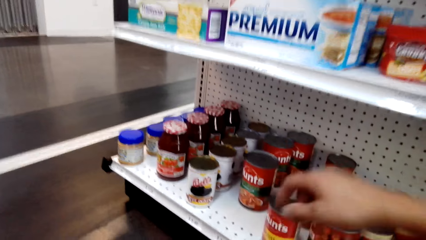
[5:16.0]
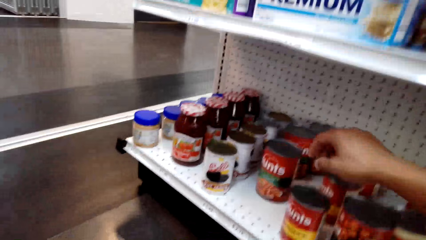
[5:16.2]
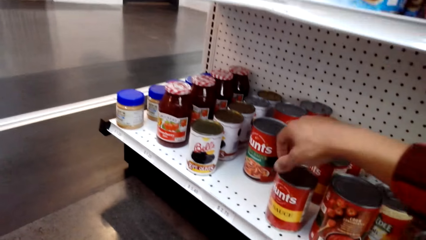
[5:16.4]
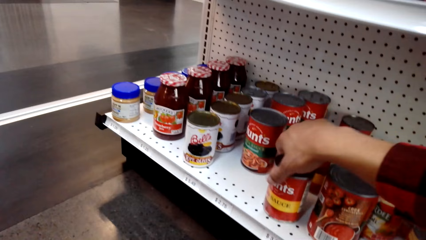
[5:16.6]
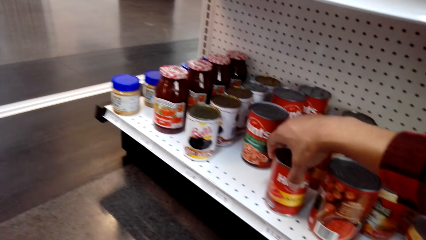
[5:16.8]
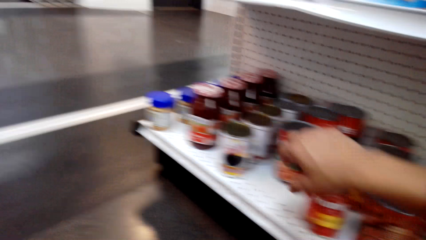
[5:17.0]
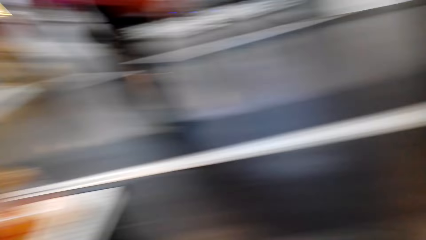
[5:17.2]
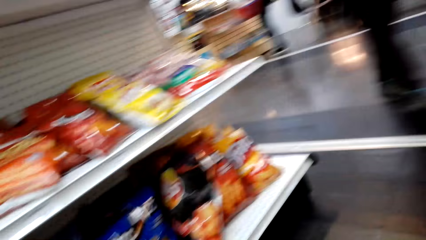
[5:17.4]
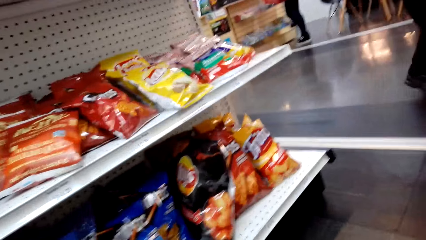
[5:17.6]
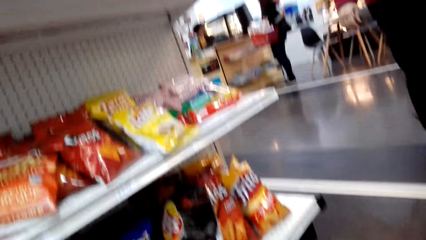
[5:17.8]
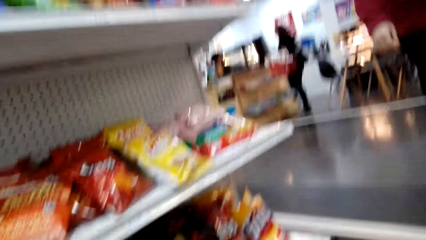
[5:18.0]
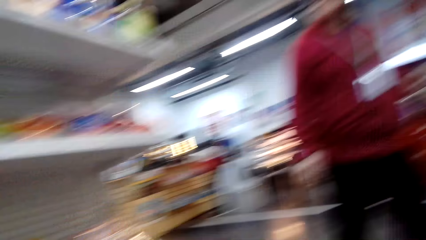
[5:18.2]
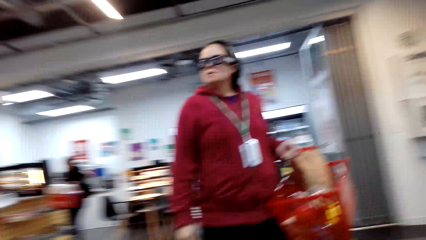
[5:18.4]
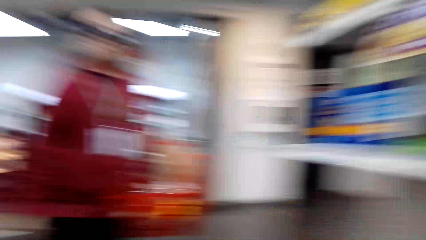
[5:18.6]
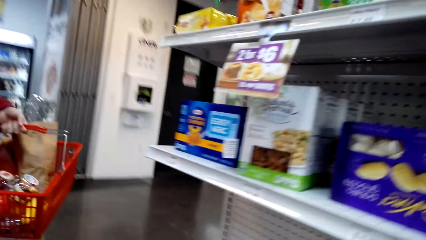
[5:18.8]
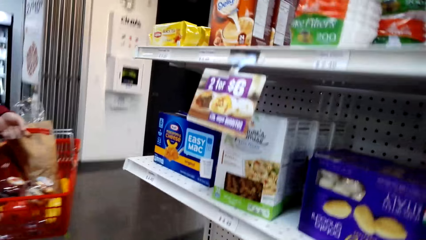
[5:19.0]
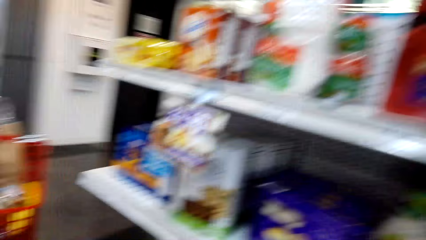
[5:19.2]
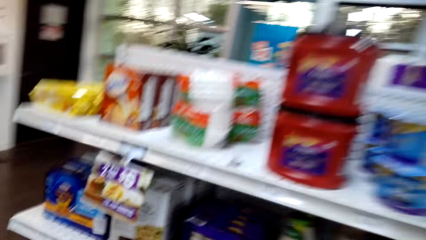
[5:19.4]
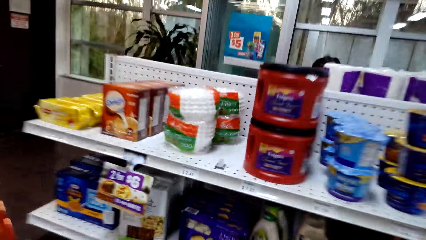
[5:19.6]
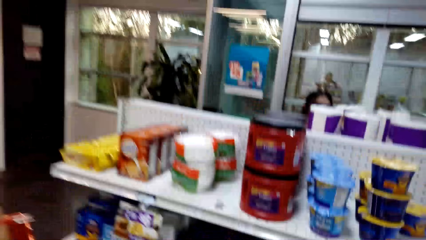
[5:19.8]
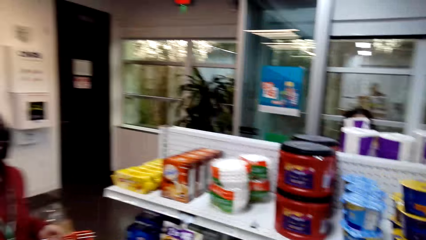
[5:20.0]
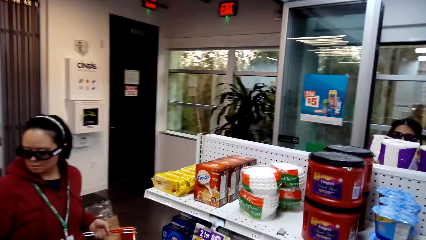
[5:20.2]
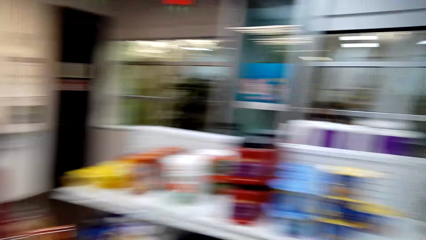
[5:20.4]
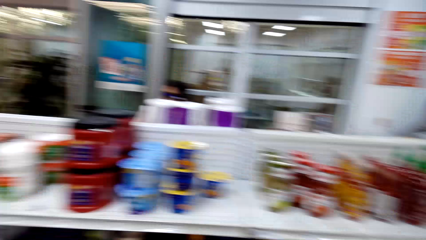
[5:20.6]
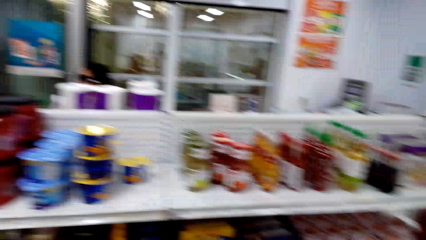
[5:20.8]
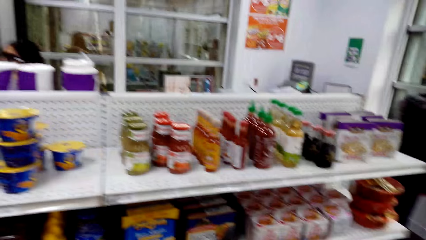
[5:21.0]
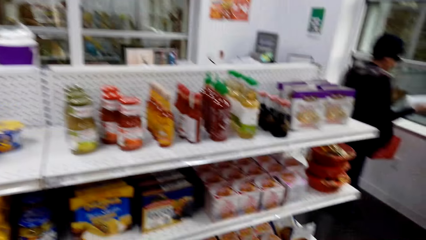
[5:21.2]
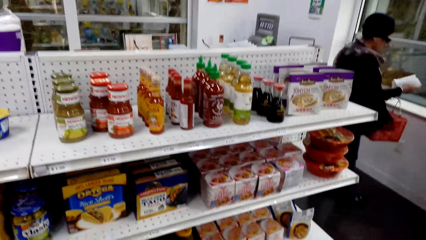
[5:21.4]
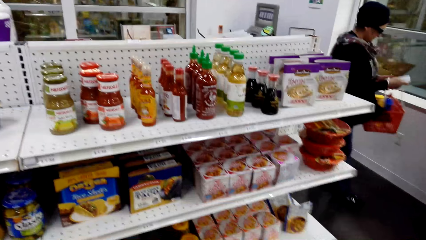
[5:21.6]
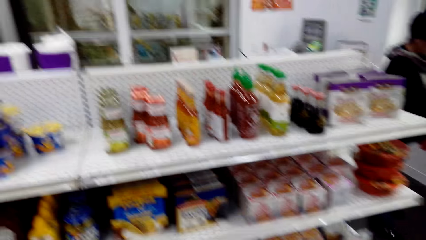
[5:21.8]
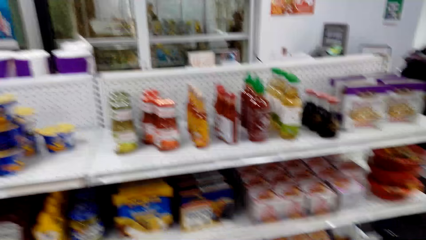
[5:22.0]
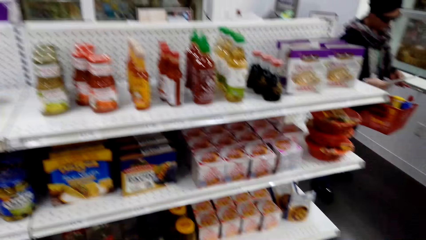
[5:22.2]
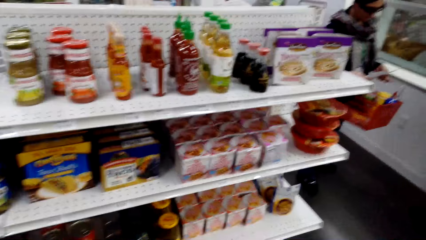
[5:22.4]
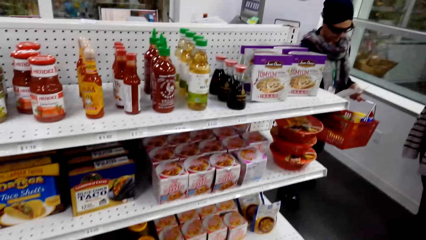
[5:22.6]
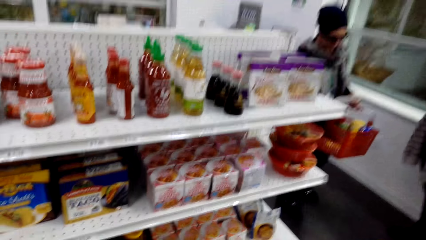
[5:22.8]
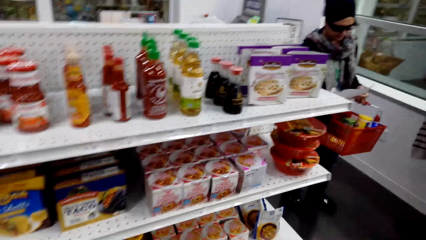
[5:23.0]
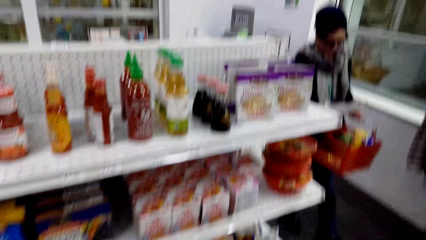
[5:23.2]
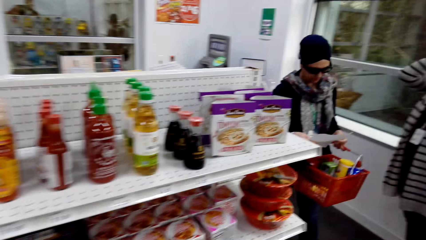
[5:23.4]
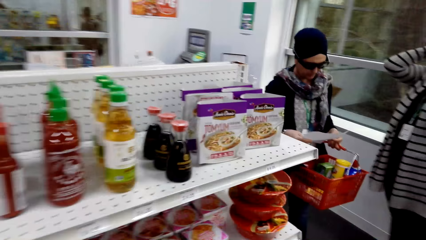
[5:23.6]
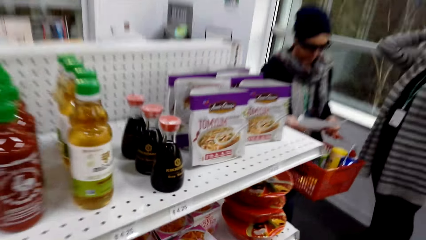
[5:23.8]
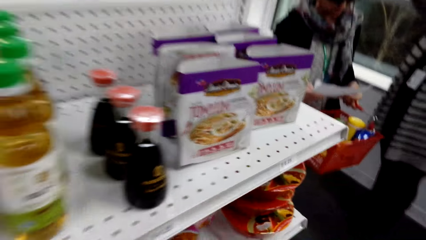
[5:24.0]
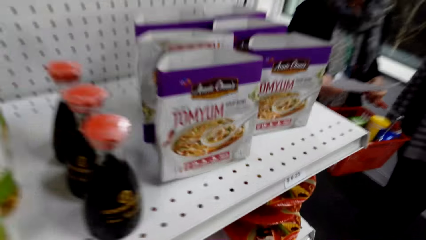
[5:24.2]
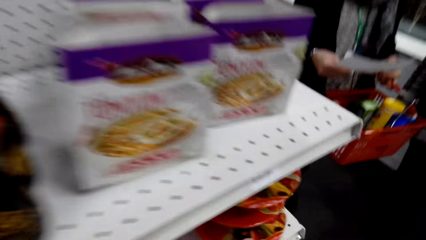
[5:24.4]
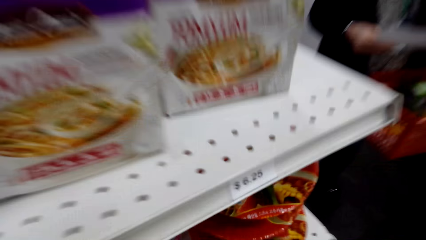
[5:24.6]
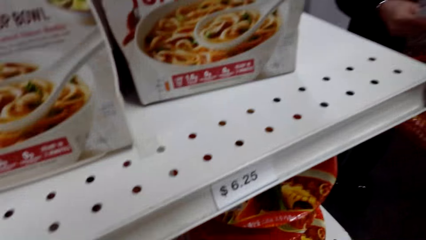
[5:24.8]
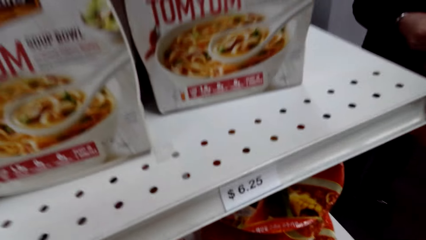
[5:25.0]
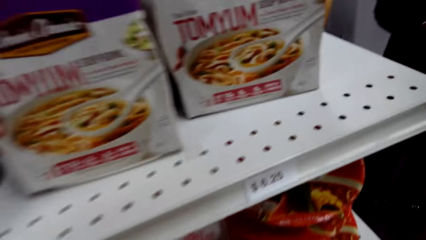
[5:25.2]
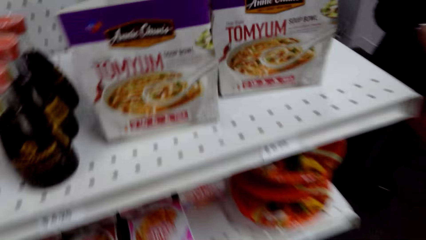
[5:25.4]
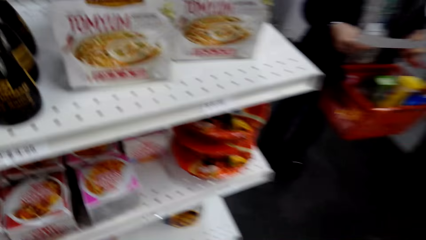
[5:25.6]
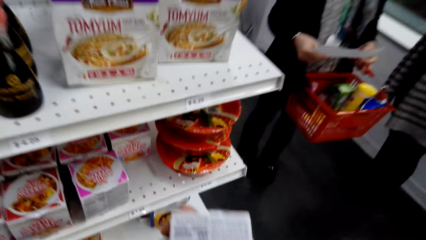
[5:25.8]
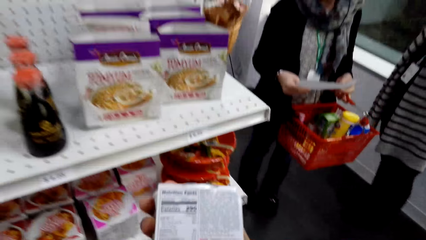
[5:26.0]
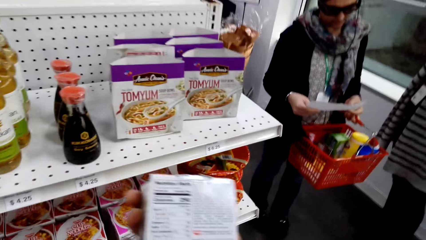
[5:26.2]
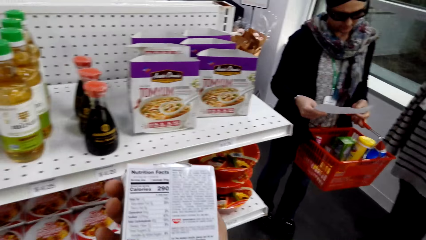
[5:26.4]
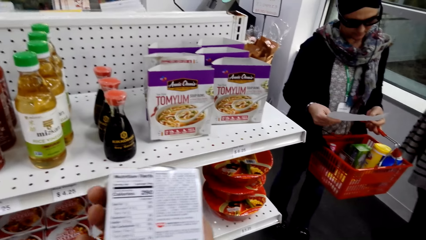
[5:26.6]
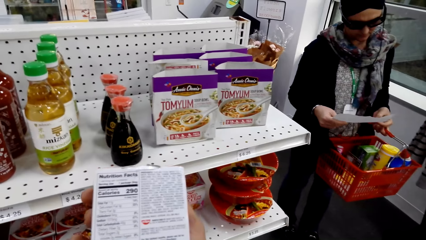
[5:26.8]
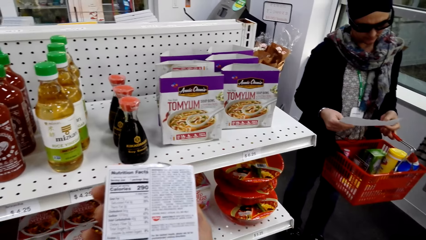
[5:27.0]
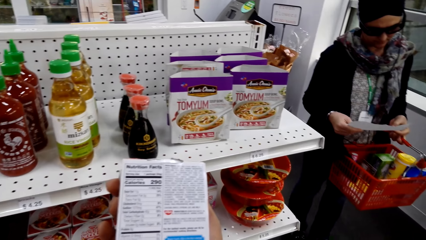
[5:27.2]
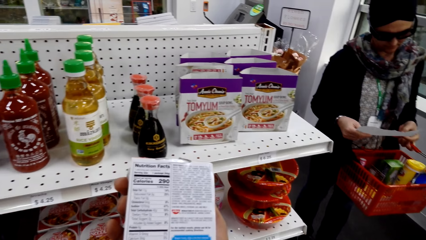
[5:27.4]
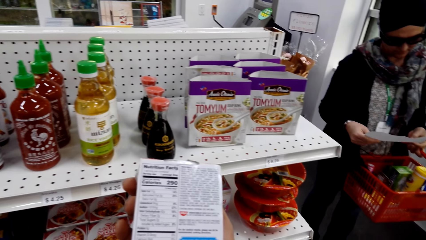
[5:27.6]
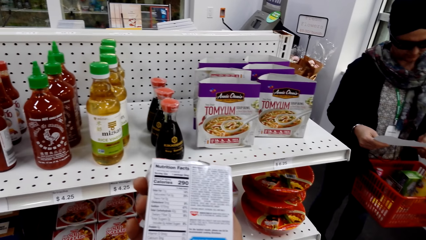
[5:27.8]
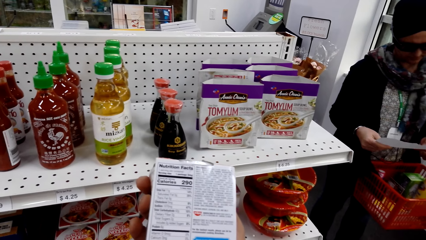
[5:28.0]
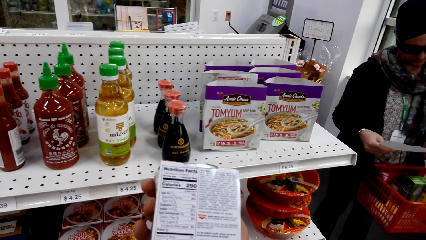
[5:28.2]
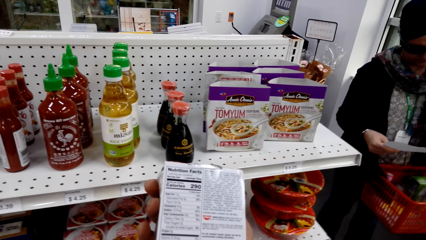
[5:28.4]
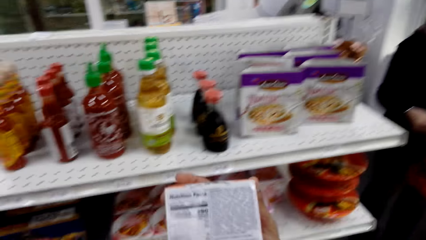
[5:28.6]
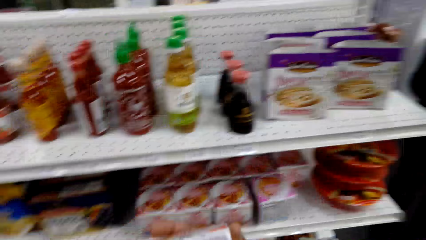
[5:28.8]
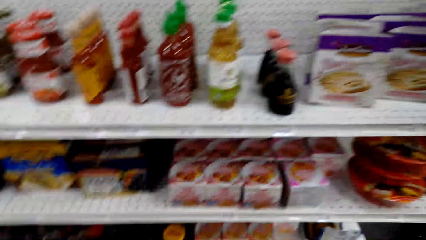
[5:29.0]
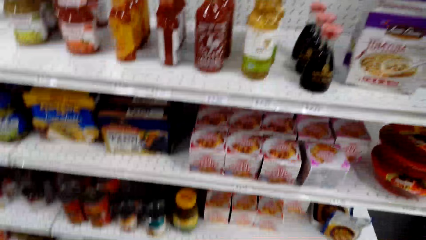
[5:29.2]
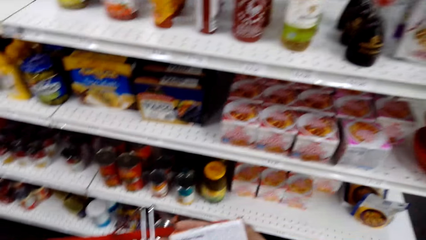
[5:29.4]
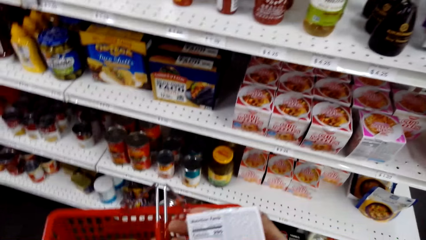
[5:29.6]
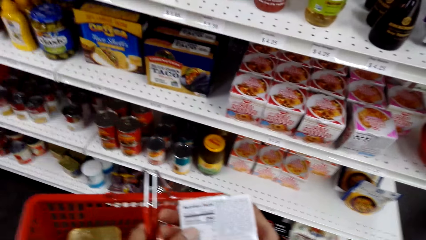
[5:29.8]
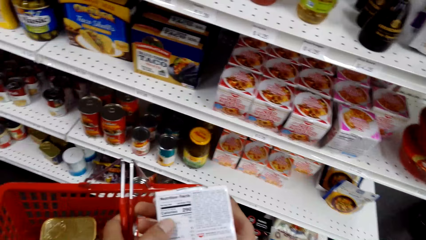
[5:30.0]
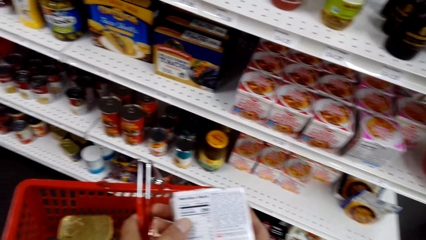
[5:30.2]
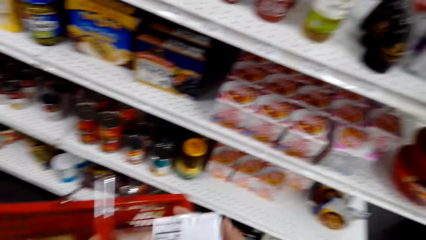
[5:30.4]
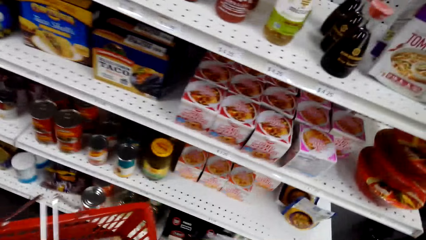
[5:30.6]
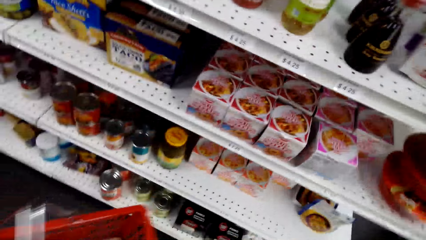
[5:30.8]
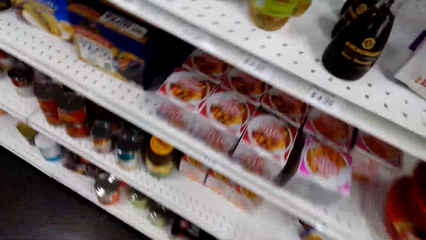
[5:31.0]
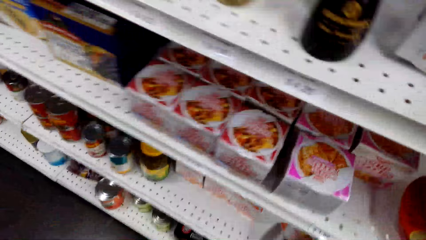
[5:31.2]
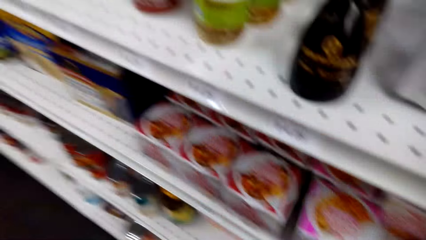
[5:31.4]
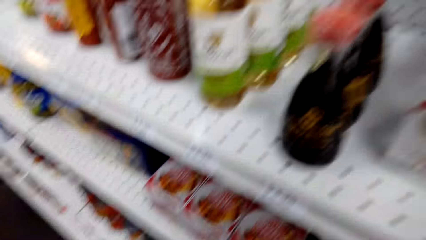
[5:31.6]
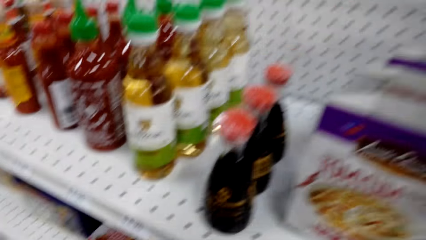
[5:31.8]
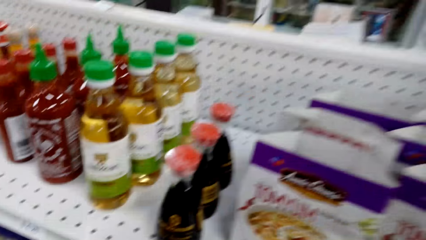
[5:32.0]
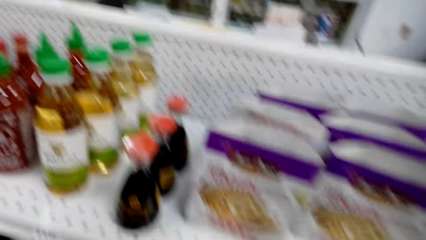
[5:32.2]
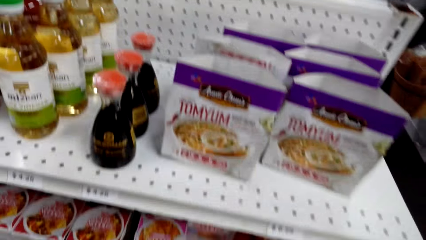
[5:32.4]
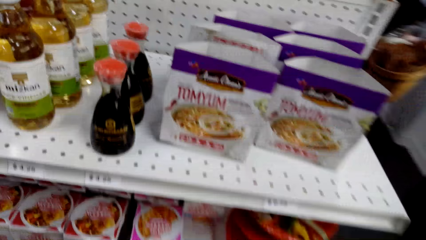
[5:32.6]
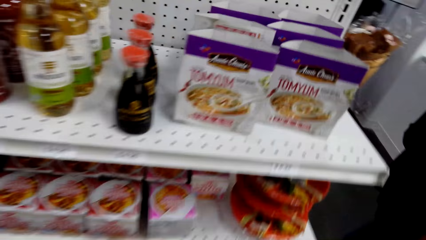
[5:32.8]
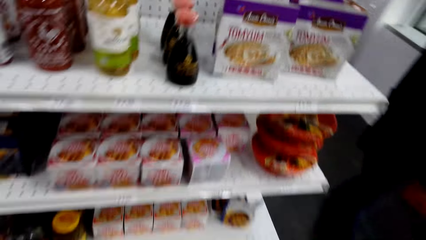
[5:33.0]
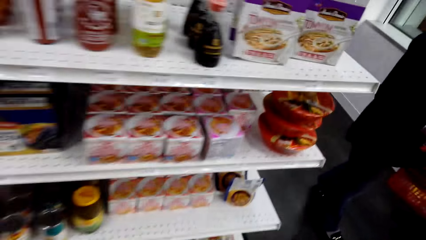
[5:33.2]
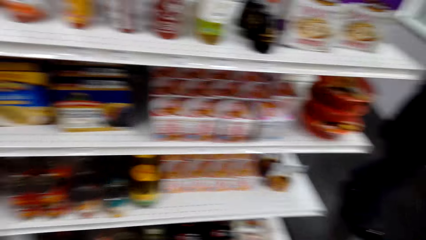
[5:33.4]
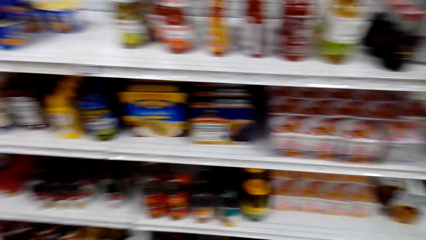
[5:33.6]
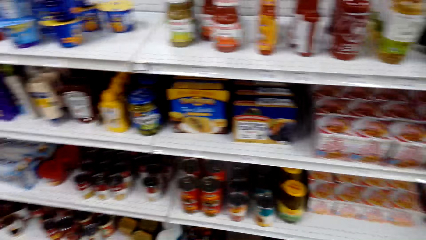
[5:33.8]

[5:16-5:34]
The camera wearer rotates the can. They inspect the rack. They look around. They inspect the box. They inspect the rack.
